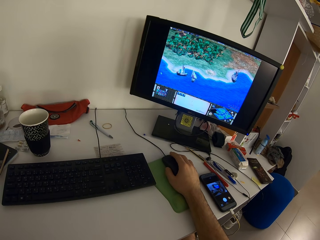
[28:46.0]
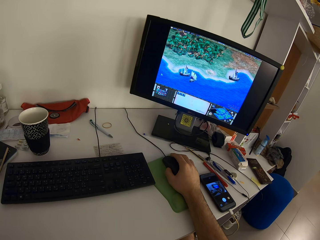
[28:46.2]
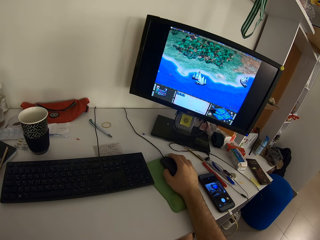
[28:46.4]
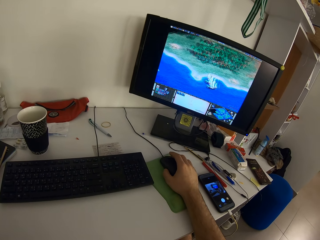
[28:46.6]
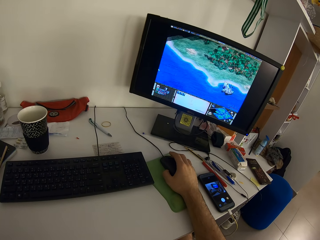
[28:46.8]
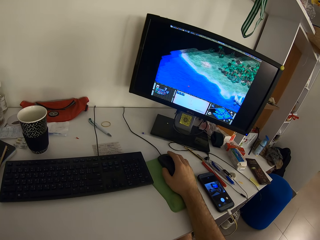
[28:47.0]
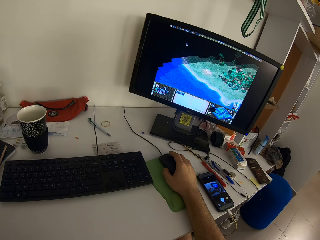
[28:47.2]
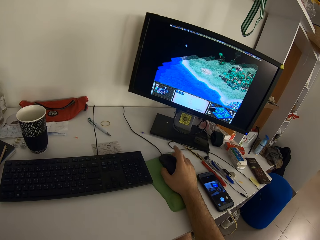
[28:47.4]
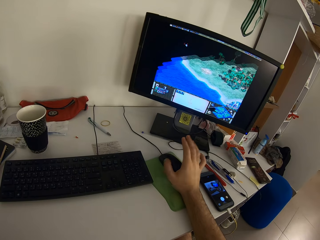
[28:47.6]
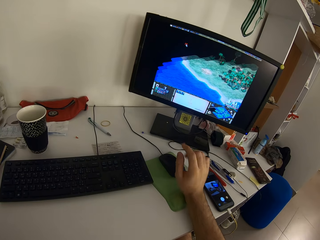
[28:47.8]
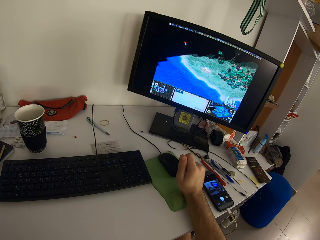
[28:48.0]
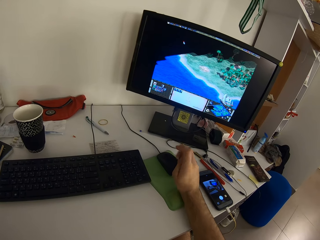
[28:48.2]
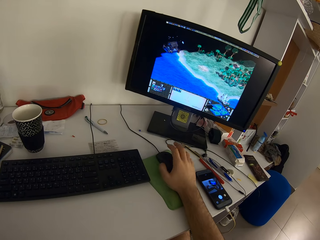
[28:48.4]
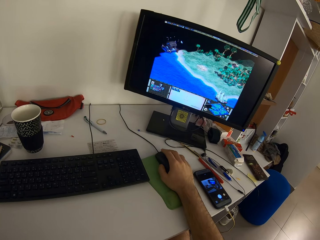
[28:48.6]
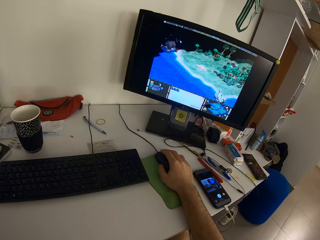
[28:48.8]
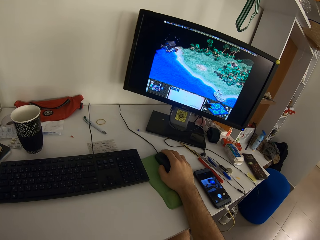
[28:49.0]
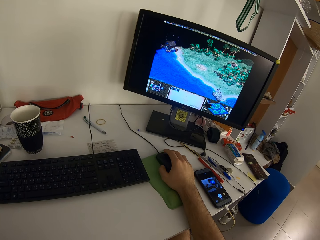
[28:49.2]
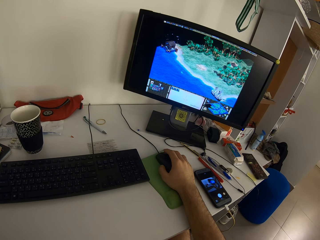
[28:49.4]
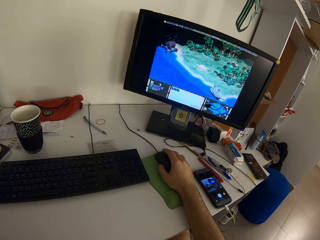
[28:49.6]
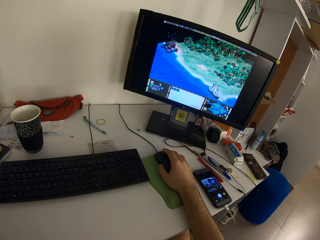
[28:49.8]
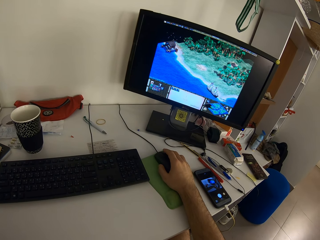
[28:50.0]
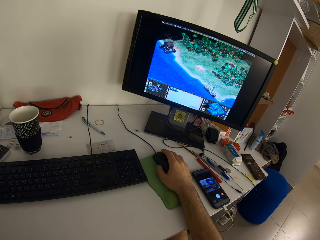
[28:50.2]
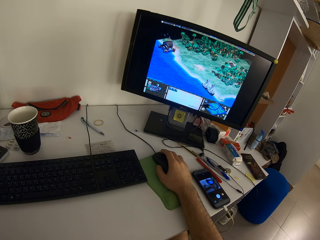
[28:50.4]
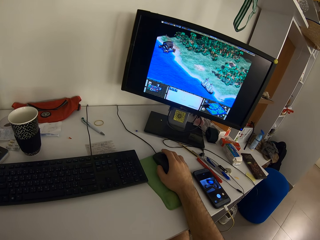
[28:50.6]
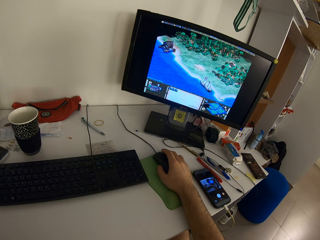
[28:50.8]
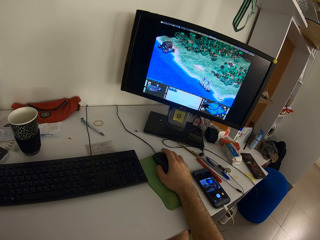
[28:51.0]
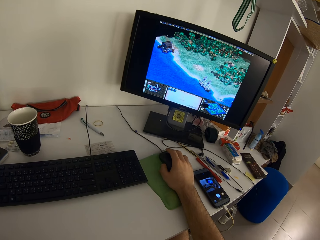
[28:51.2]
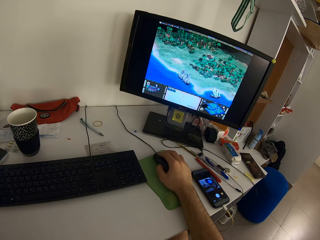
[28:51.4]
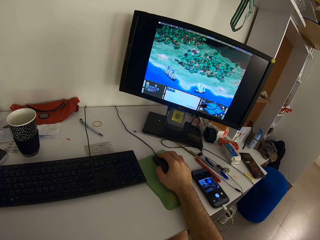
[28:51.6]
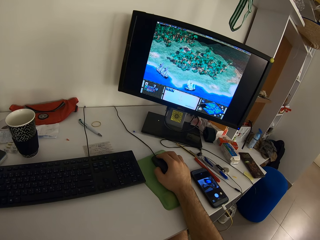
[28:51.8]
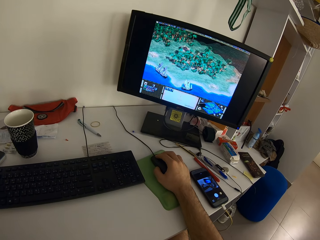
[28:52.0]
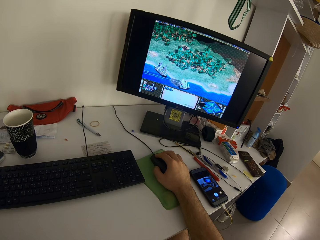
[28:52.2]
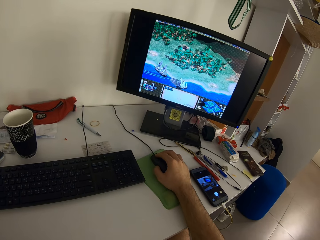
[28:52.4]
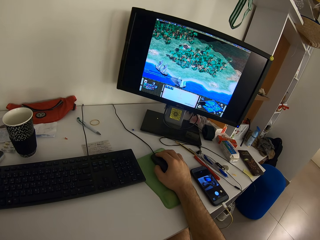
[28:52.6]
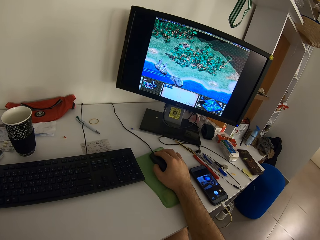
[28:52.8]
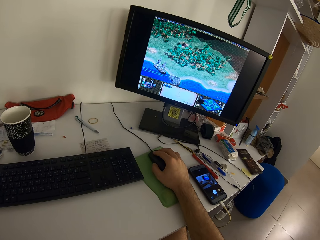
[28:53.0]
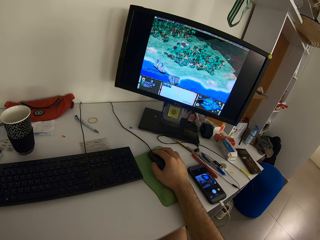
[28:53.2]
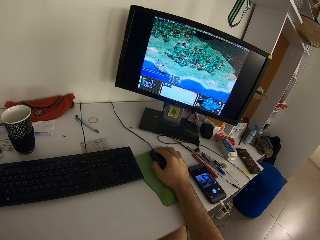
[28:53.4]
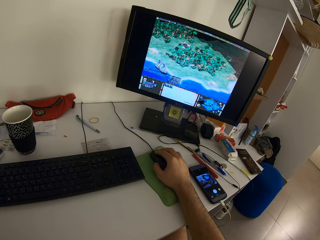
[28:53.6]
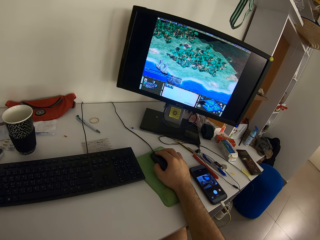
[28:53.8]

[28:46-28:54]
The camera wearer removes the hand from the mouse. They operate the computer.

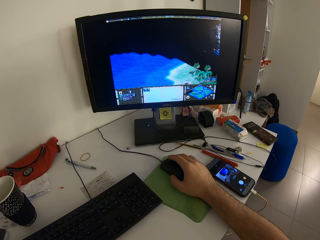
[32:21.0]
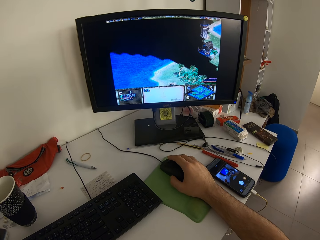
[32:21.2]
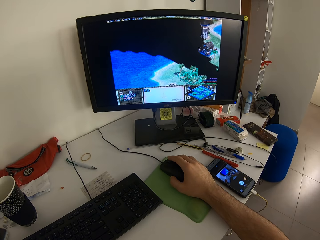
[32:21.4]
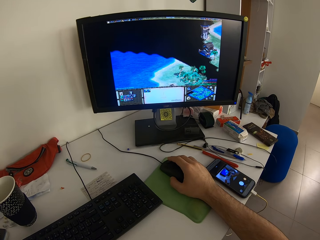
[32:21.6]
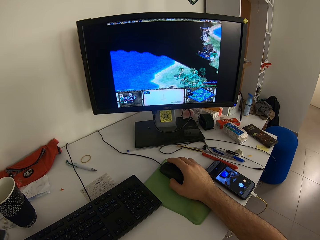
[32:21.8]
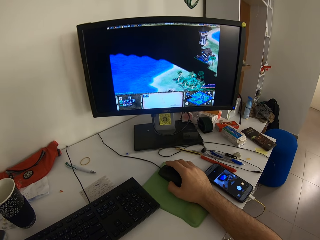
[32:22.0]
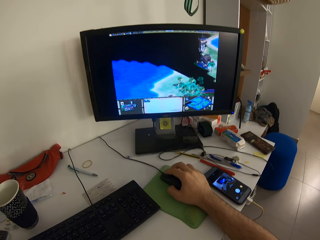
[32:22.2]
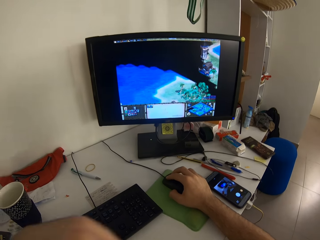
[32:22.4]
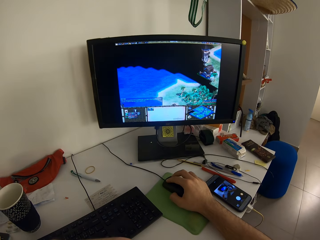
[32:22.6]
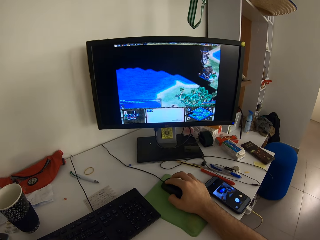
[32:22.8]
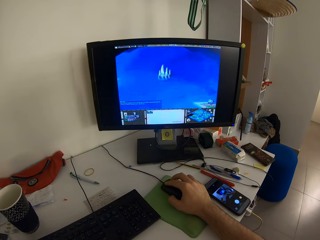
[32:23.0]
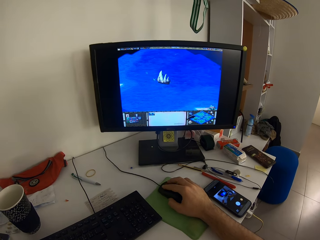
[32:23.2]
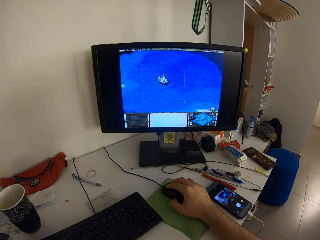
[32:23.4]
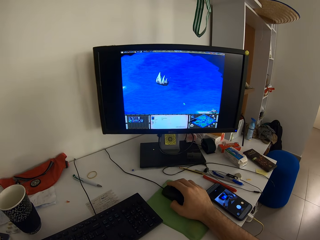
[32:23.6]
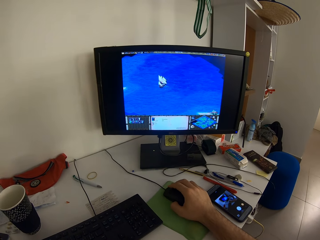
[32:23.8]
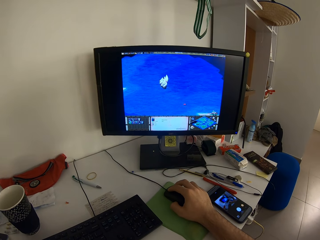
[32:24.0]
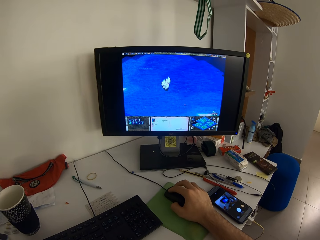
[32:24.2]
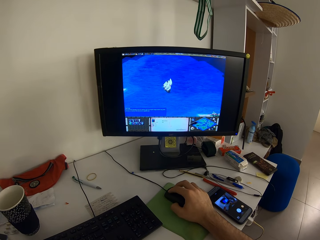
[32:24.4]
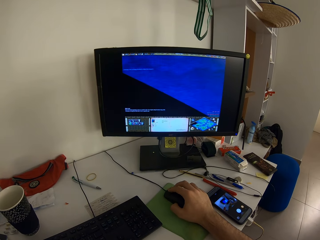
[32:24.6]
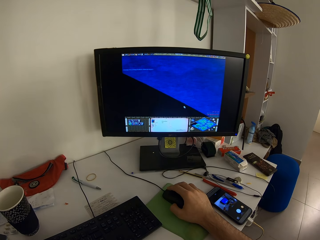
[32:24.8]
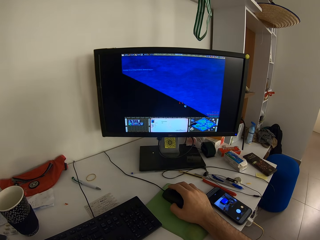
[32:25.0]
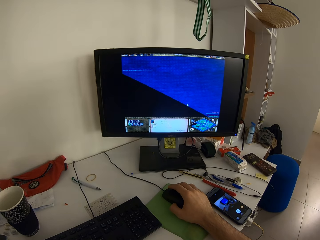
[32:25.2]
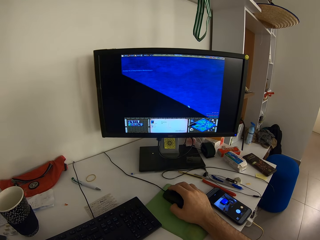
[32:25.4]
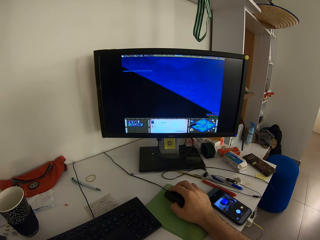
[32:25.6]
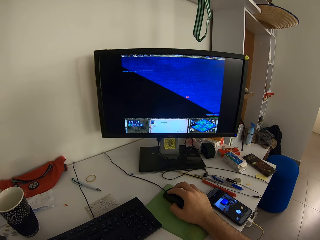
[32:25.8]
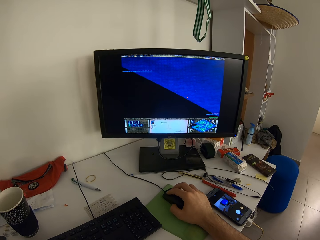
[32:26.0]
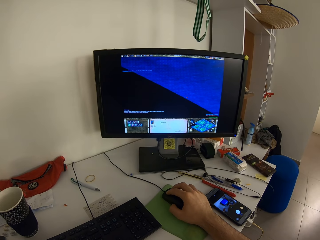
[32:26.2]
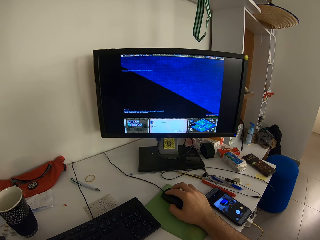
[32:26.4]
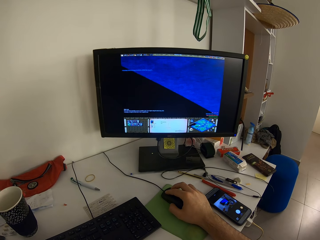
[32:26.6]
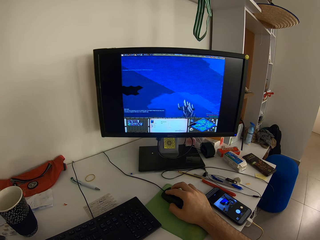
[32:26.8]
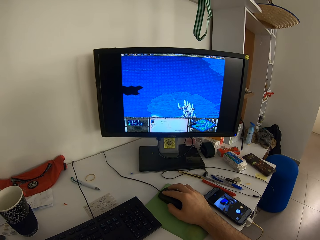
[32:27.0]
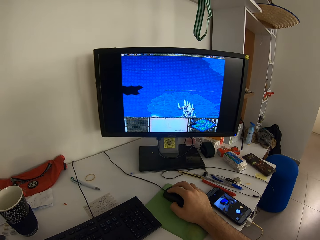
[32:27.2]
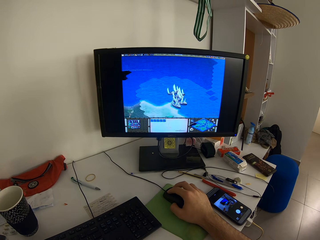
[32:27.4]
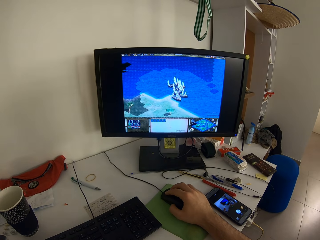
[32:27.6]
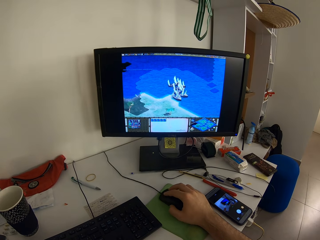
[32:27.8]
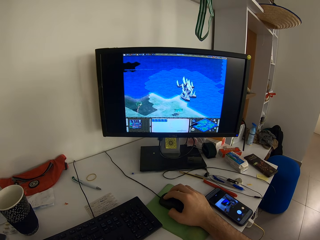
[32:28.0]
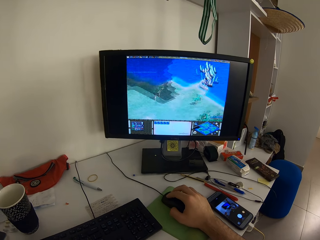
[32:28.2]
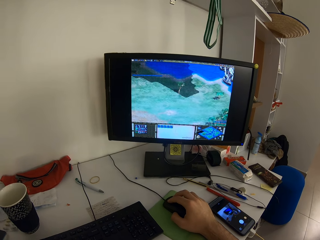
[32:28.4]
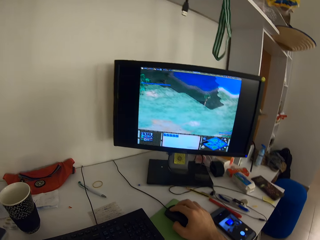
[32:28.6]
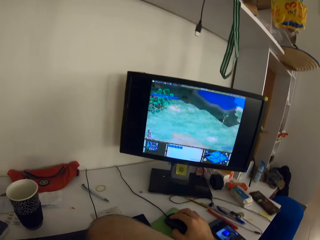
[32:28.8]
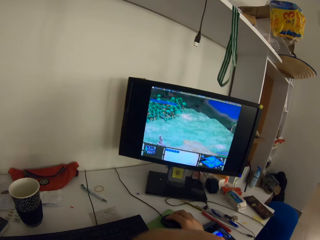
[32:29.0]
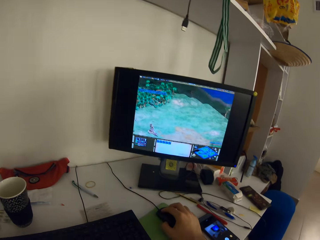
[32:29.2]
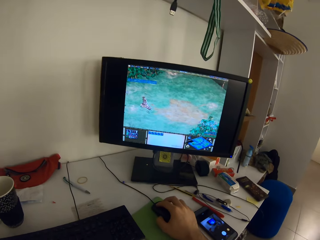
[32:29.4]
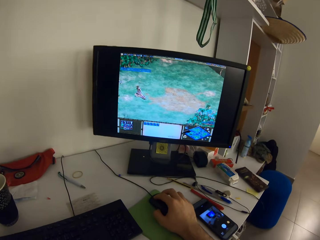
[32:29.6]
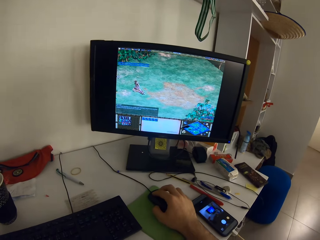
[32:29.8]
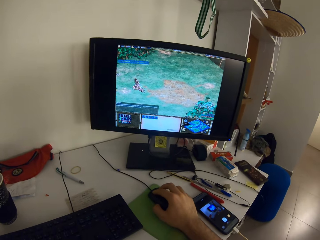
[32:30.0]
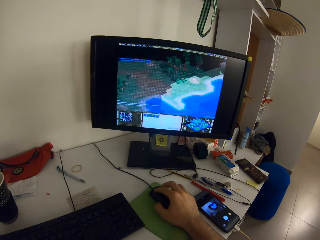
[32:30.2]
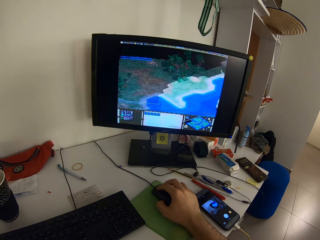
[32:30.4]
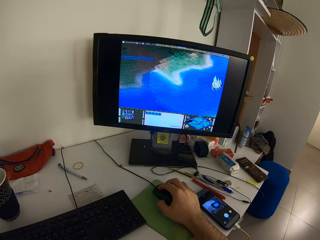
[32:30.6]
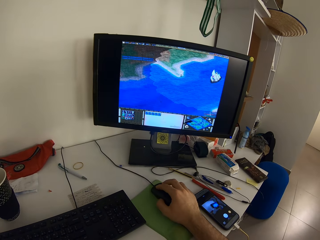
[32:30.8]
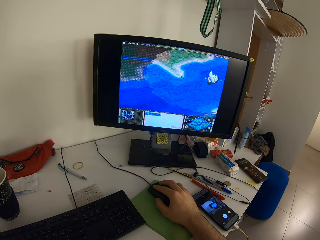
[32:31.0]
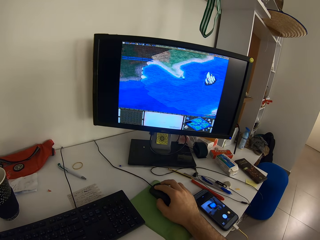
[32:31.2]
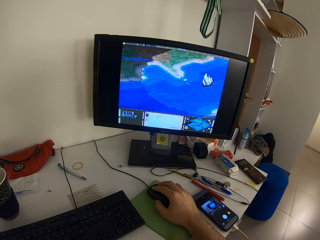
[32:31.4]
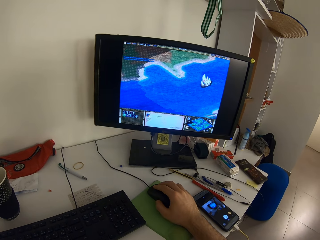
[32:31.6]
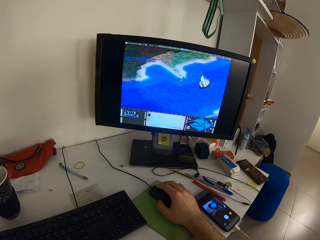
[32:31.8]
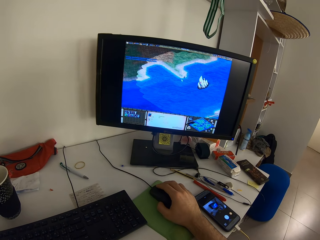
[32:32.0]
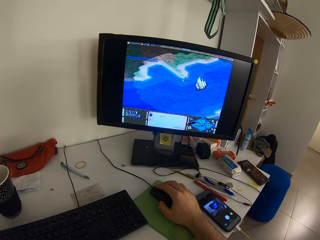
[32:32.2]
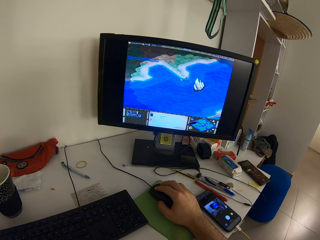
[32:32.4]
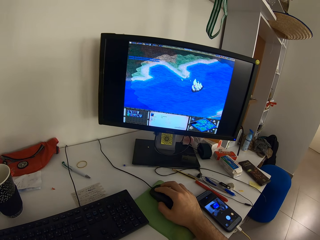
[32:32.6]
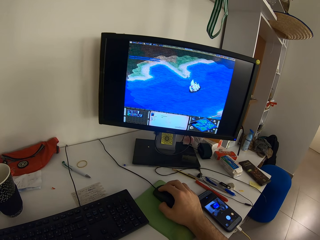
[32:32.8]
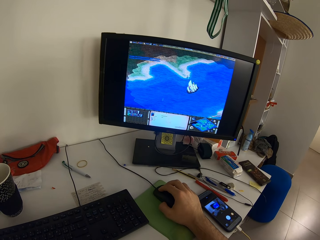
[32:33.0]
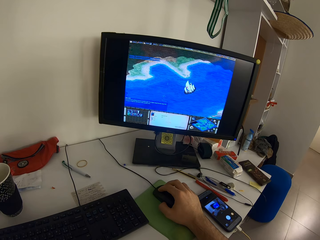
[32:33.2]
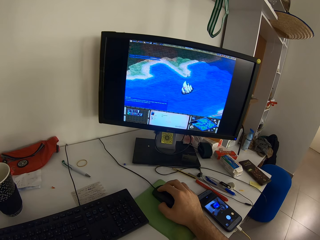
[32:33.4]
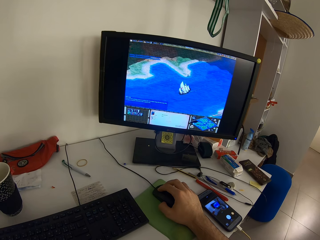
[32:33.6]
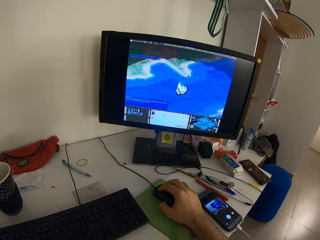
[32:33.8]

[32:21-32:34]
The camera wearer moves the left hand. They move the left hand again.
